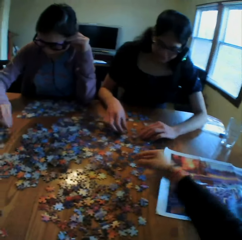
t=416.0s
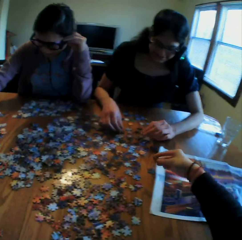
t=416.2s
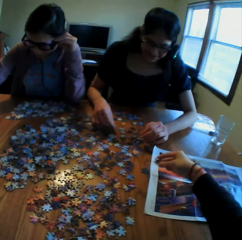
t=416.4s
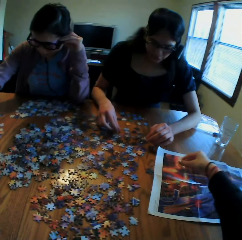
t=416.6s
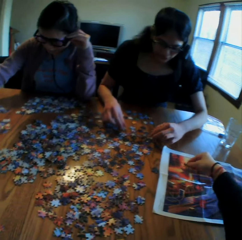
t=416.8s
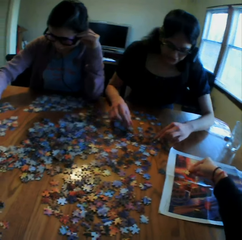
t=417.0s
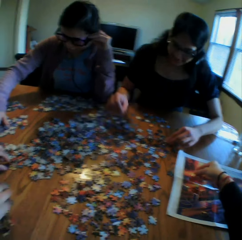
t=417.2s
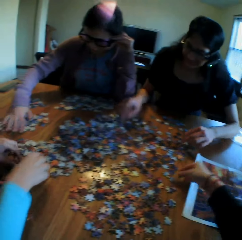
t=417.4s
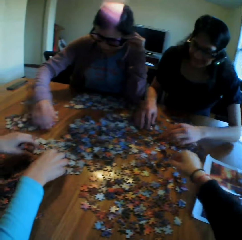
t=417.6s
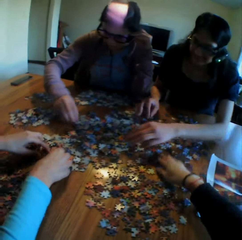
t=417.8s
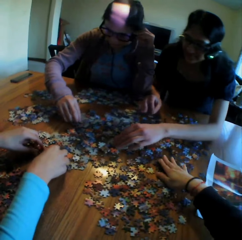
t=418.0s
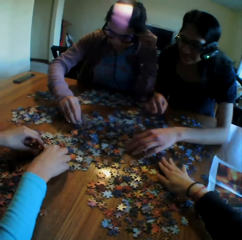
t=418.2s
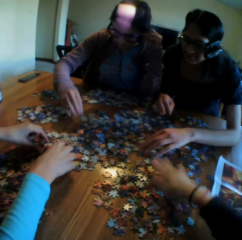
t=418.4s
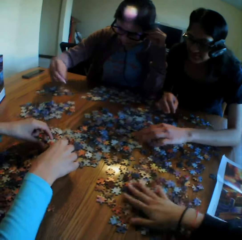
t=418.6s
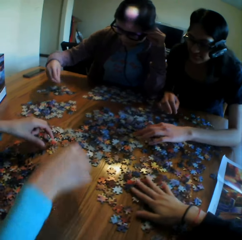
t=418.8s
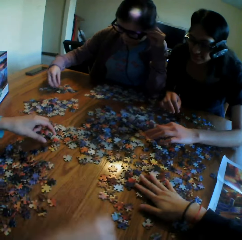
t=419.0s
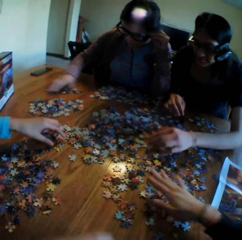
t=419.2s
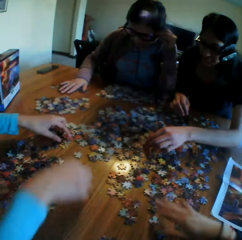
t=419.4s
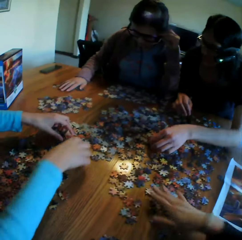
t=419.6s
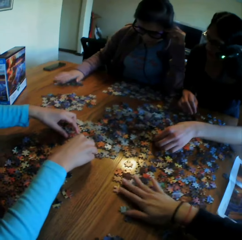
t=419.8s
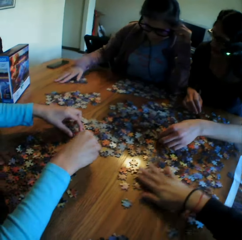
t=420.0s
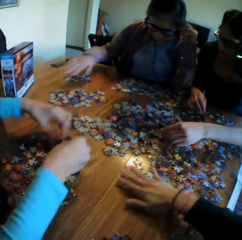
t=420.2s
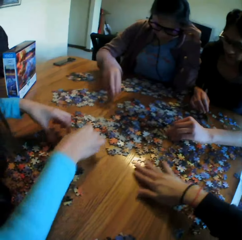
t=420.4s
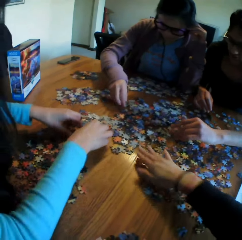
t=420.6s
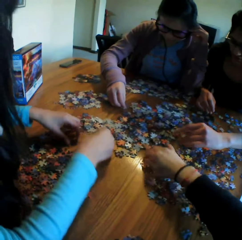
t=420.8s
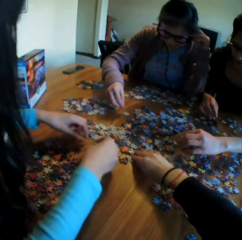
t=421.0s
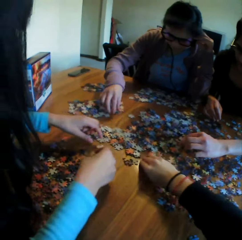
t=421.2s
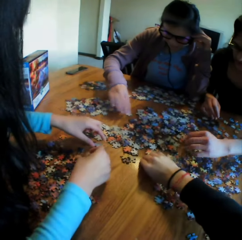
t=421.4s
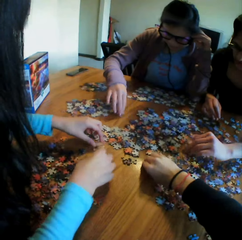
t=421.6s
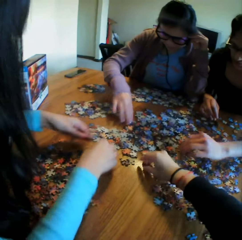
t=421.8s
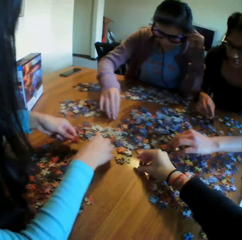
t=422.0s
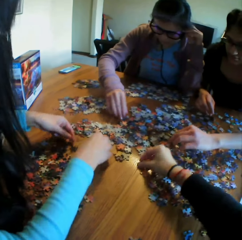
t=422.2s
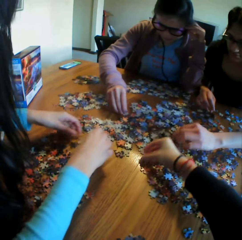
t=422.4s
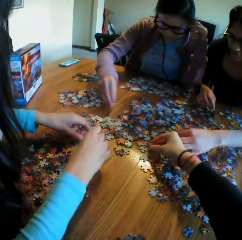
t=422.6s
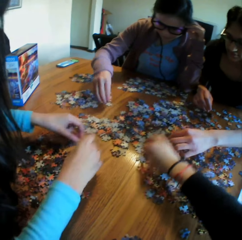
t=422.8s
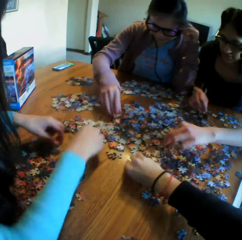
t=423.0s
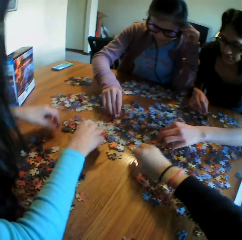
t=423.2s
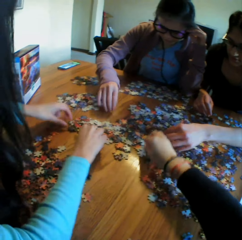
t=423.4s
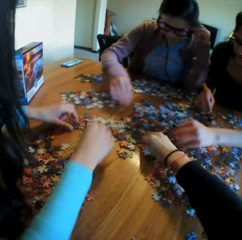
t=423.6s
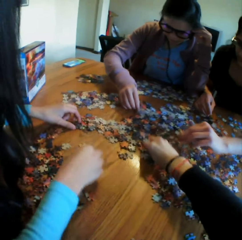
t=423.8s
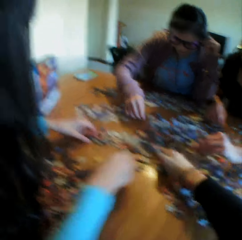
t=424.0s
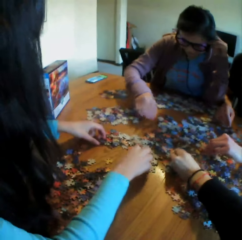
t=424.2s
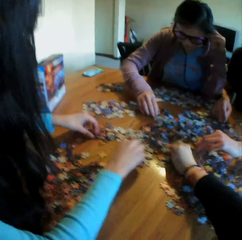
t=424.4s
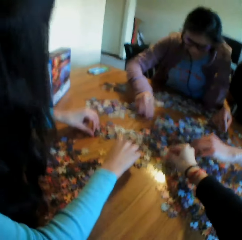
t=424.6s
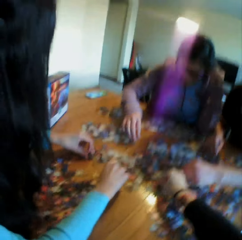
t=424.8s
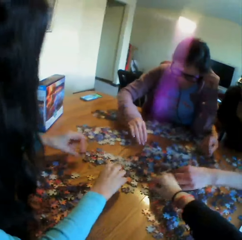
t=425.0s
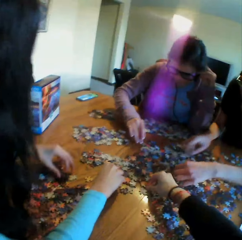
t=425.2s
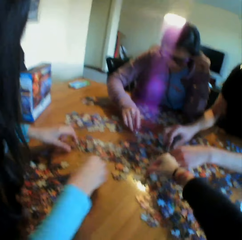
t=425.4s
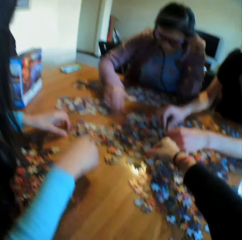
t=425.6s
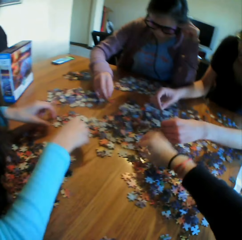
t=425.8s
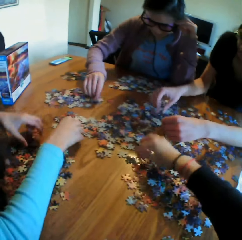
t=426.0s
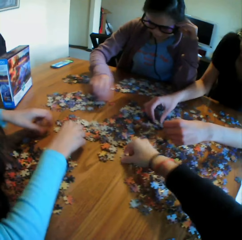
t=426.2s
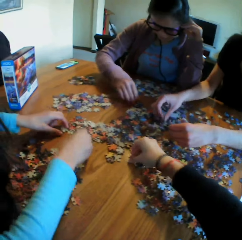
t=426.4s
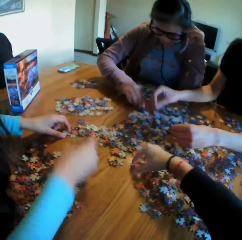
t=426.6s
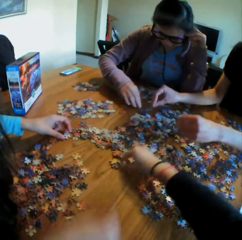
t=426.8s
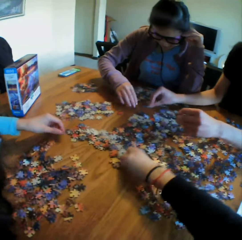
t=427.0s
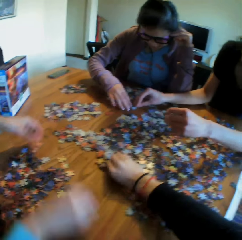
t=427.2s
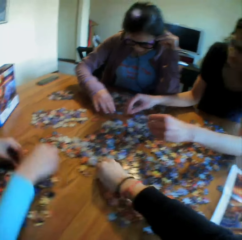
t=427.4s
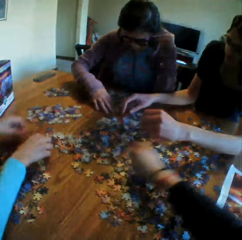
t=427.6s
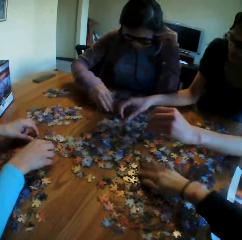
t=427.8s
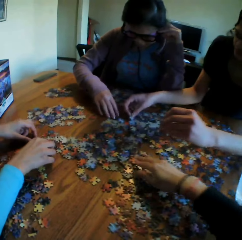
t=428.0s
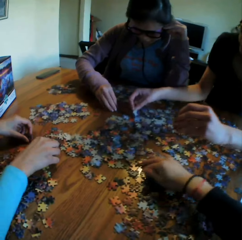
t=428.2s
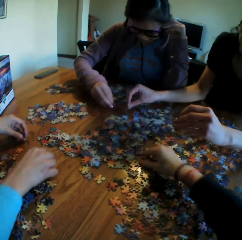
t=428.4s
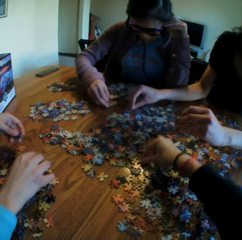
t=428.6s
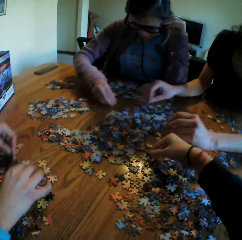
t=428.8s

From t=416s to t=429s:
The camera wearer drops the puzzle on the table. They touch the puzzles on the table. They turn the puzzles on the table. A woman laughs at the camera wearer. The camera wearer touches the puzzles.

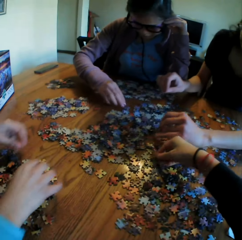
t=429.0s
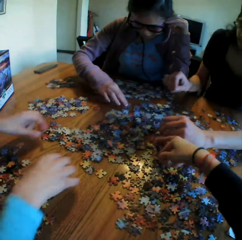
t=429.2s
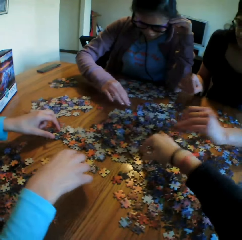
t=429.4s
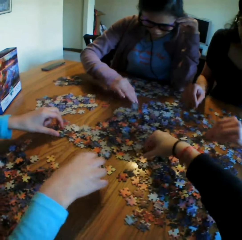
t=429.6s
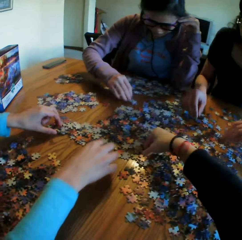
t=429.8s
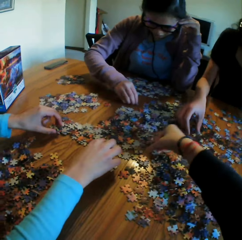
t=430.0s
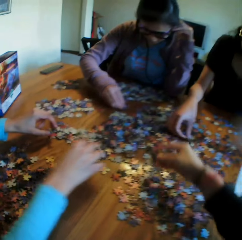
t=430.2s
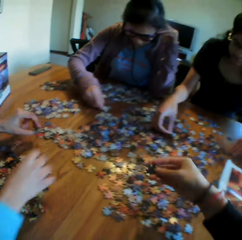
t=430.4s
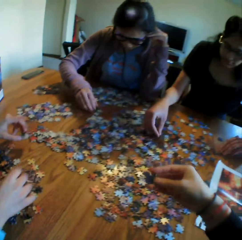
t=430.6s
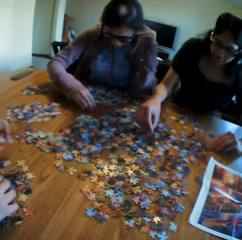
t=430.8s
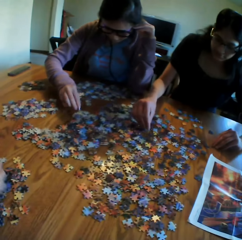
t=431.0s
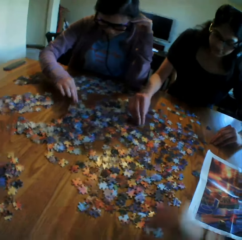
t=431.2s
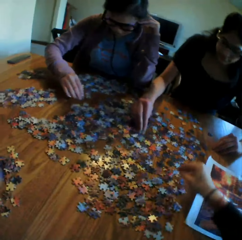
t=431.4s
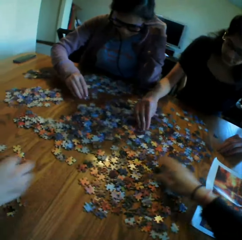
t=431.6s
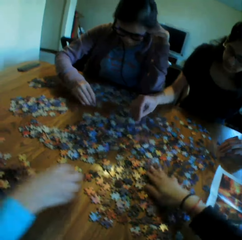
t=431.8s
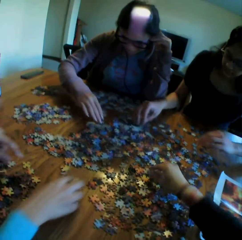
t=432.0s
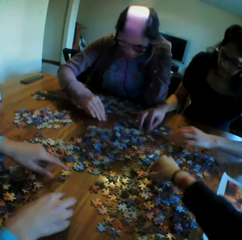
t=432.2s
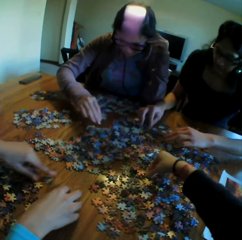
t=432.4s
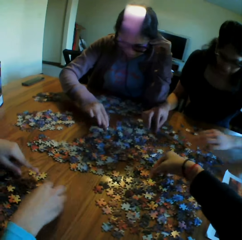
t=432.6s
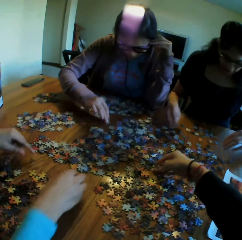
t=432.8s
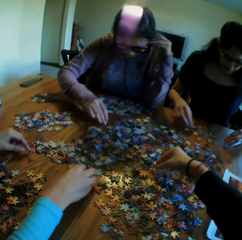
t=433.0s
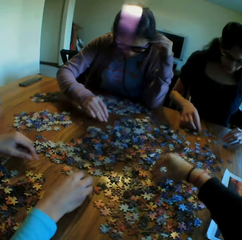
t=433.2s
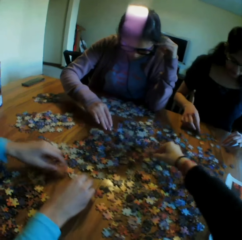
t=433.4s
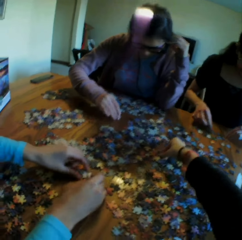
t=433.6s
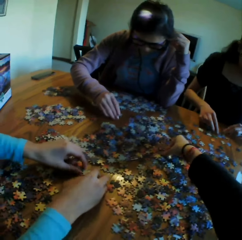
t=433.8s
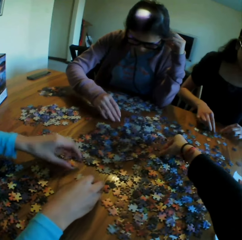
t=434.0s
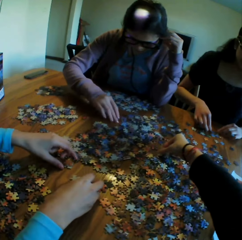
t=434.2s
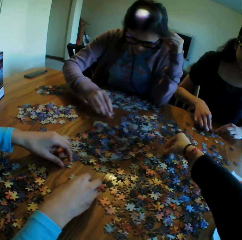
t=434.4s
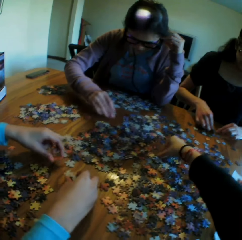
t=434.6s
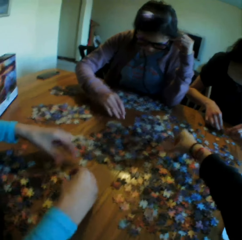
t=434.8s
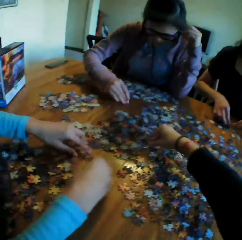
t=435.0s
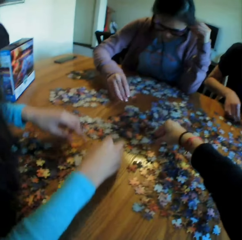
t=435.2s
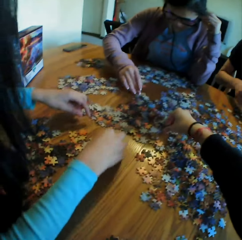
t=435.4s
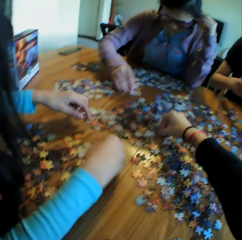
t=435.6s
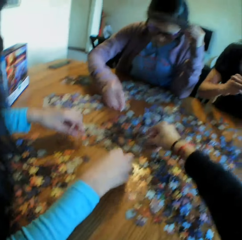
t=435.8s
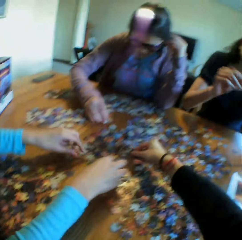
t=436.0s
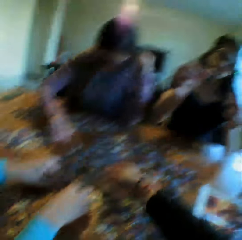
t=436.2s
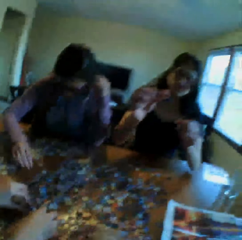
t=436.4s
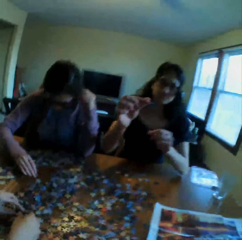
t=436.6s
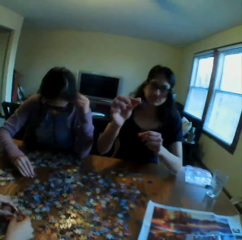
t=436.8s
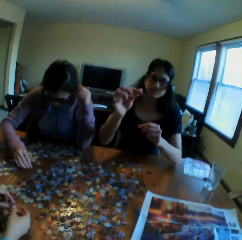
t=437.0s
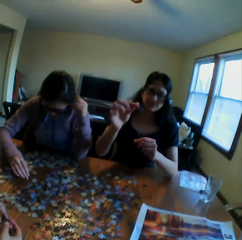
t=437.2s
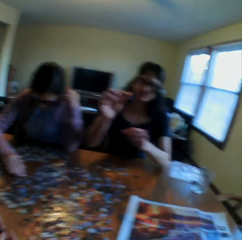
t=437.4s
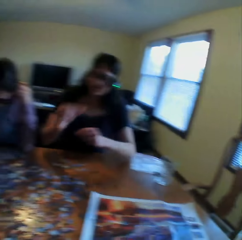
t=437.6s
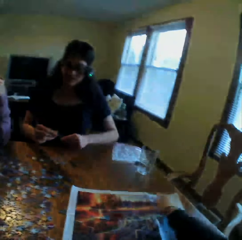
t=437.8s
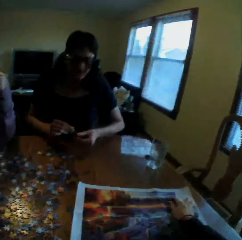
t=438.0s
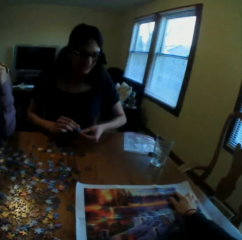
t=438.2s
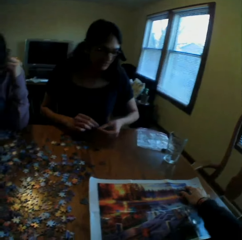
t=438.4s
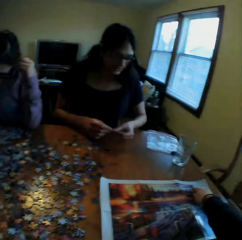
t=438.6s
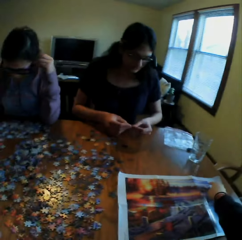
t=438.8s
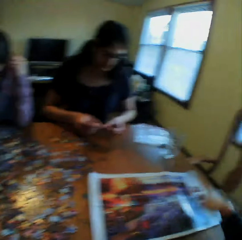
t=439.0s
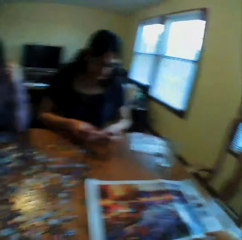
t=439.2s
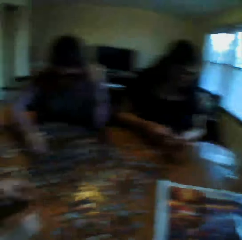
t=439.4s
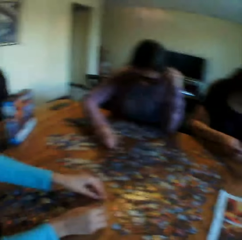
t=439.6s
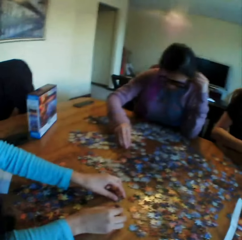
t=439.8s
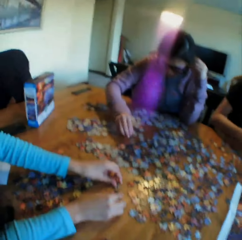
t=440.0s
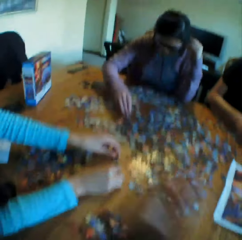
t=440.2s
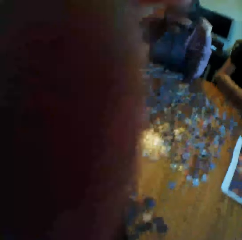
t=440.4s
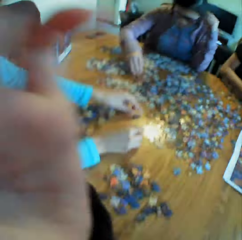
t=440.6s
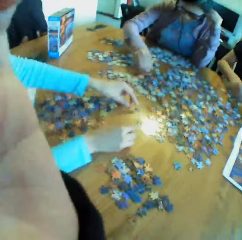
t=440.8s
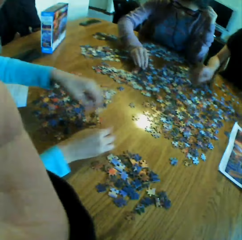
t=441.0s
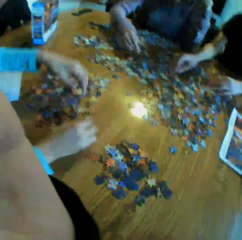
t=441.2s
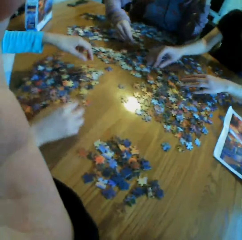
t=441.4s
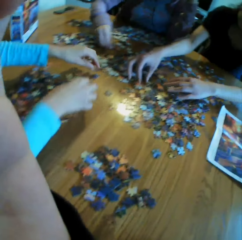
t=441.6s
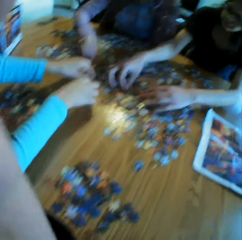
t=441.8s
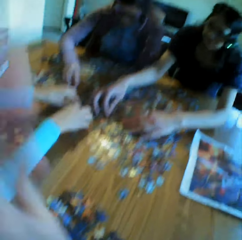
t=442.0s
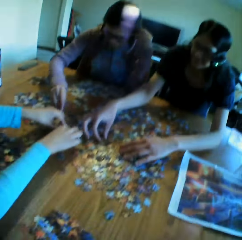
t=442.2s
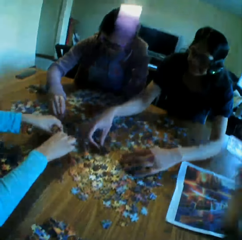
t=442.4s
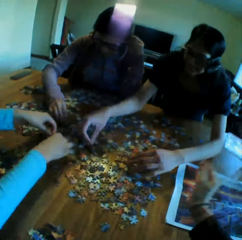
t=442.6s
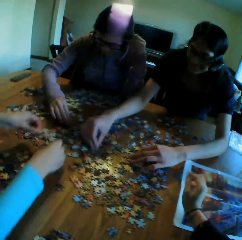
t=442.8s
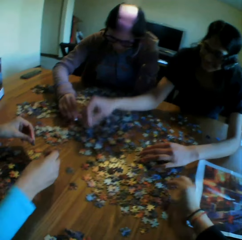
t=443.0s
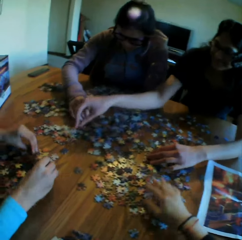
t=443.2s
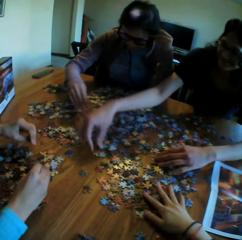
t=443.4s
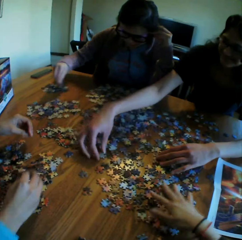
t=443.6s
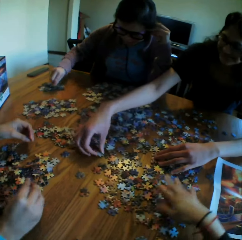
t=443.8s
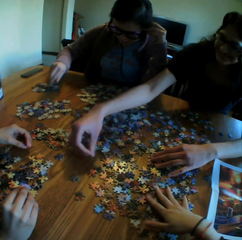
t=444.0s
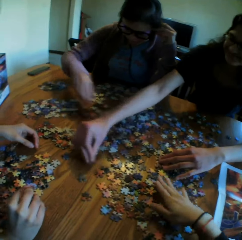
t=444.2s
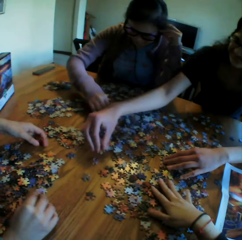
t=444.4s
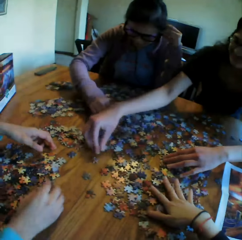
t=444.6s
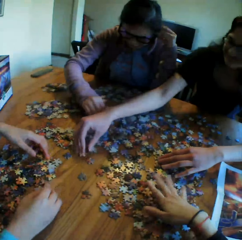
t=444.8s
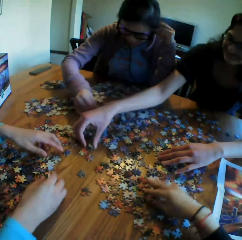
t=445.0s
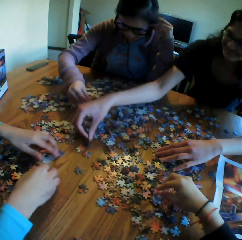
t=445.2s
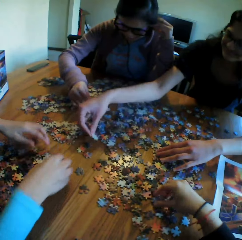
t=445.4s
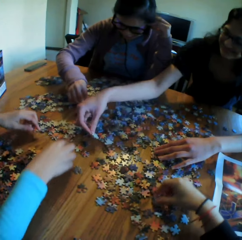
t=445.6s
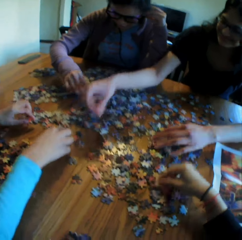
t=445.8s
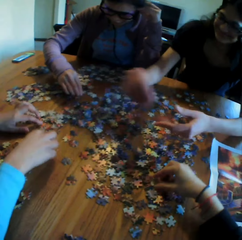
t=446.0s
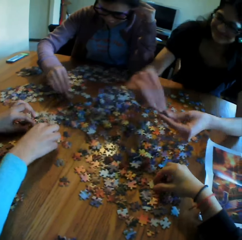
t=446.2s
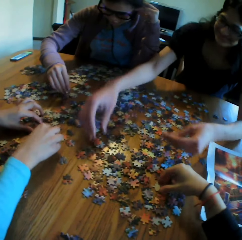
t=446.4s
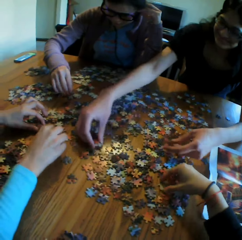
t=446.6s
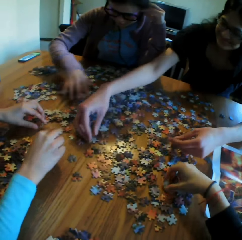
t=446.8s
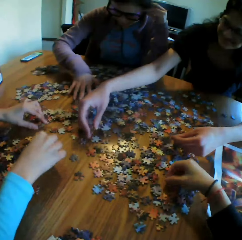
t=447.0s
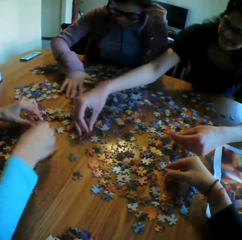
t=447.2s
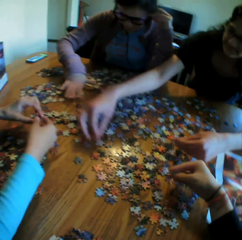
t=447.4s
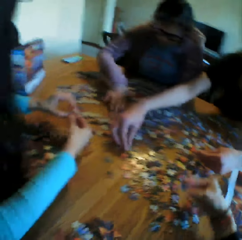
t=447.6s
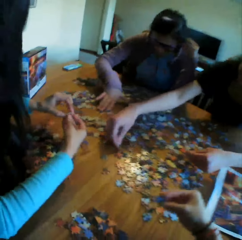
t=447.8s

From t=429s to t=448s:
The camera wearer looks at the puzzle. They put the puzzle on the table. They touch the puzzles. They put the puzzle on the table. They move the picture. They look at the table. They adjust the camera. They look at the table. They talk to the colleagues. They touch the puzzles. A lady arranges the jigsaw clipart. Another lady arranges the jigsaw clipart. A third lady arranges the jigsaw clipart. The camera wearer arranges the jigsaw clipart.
